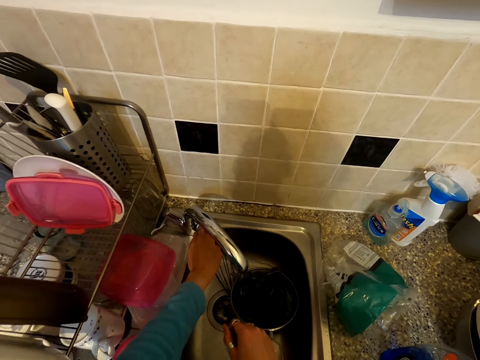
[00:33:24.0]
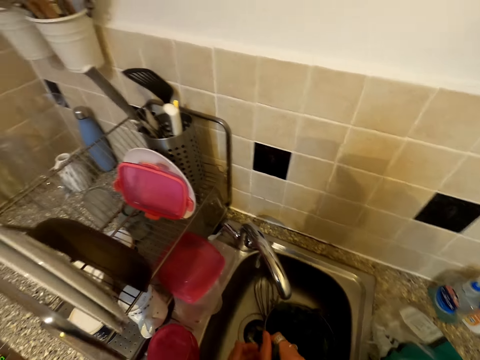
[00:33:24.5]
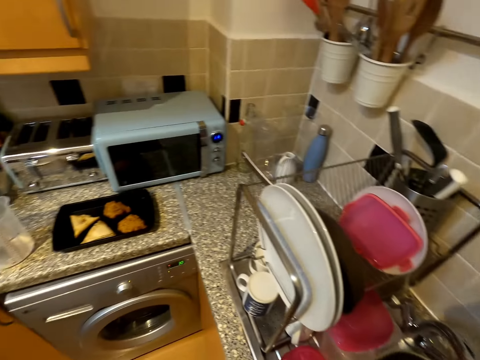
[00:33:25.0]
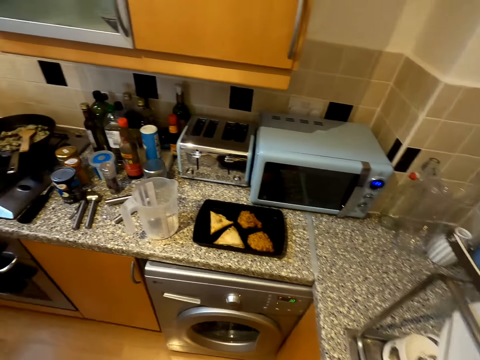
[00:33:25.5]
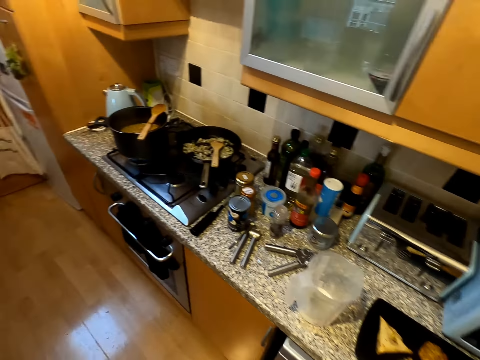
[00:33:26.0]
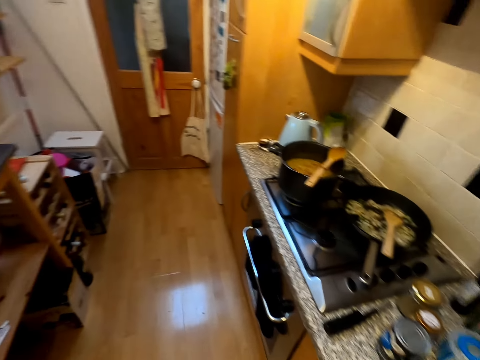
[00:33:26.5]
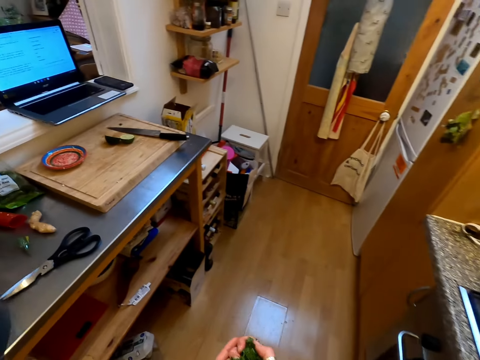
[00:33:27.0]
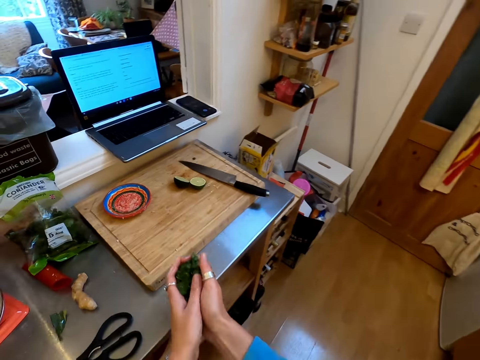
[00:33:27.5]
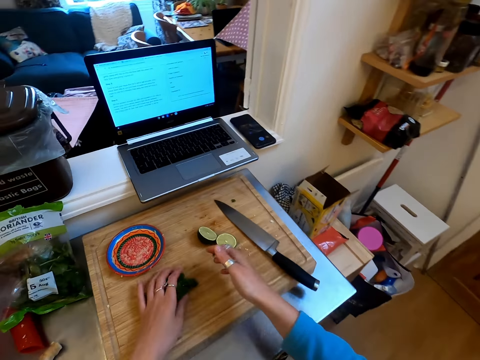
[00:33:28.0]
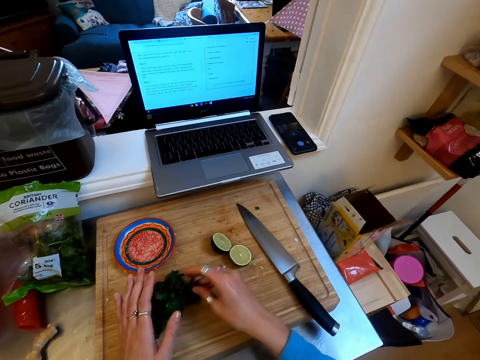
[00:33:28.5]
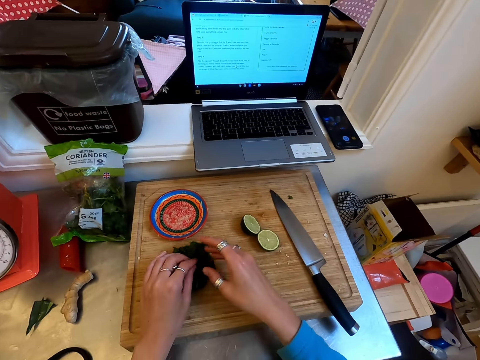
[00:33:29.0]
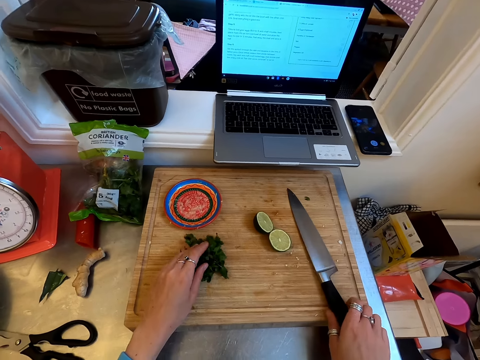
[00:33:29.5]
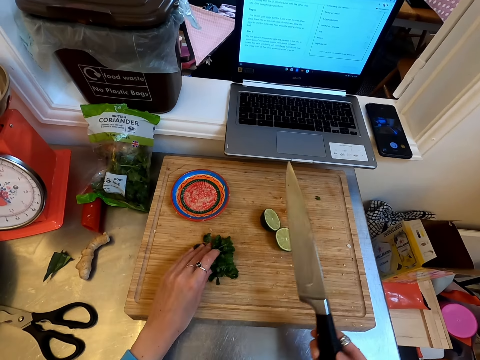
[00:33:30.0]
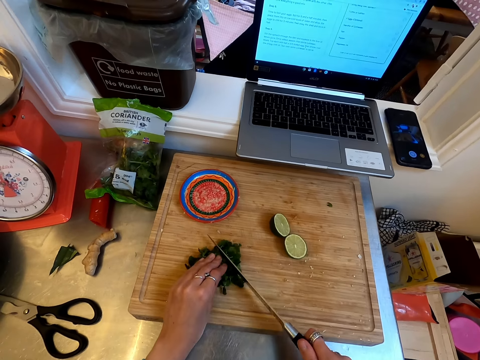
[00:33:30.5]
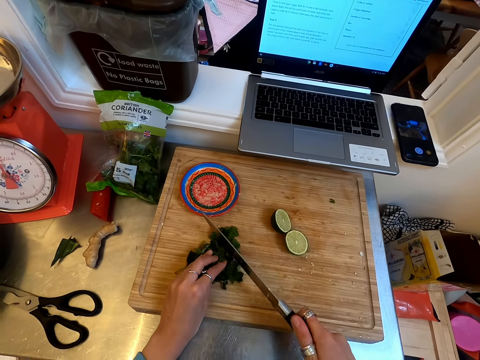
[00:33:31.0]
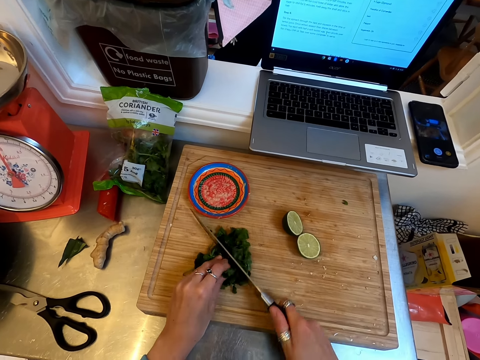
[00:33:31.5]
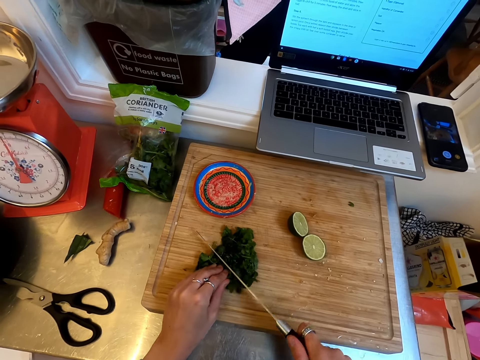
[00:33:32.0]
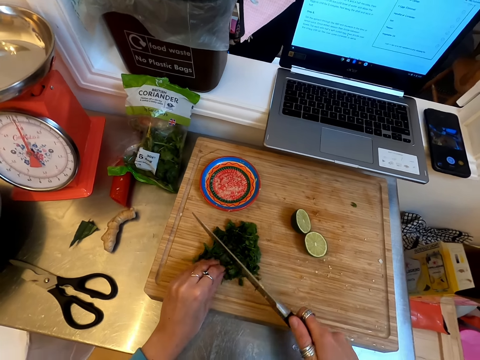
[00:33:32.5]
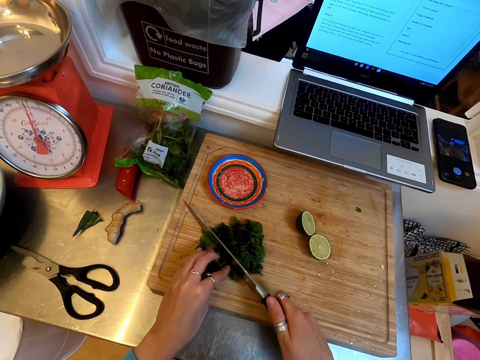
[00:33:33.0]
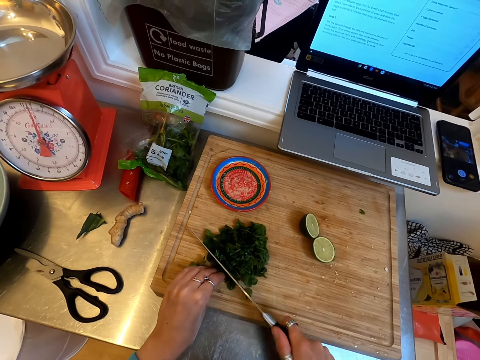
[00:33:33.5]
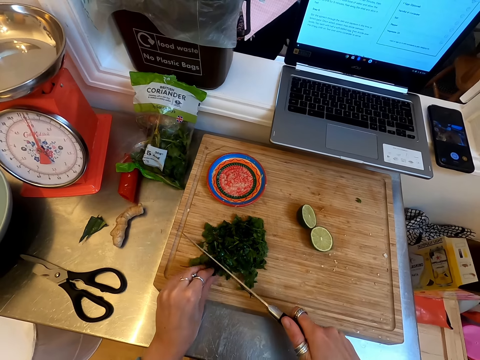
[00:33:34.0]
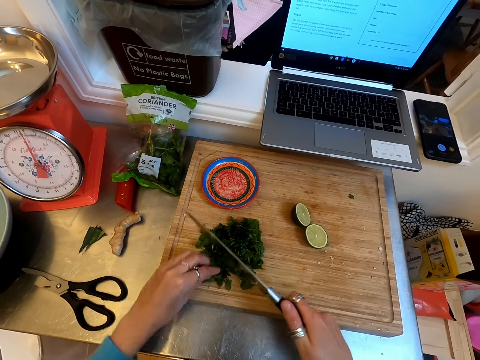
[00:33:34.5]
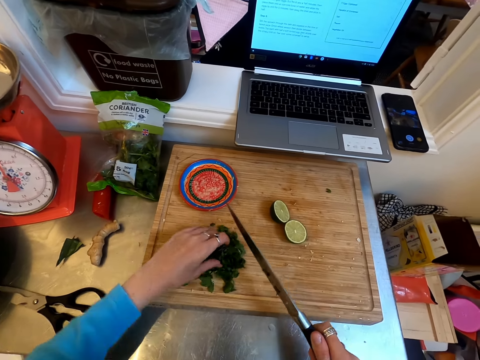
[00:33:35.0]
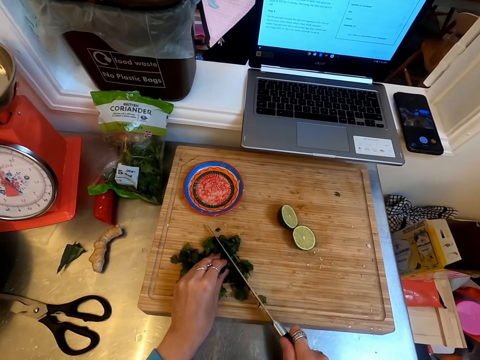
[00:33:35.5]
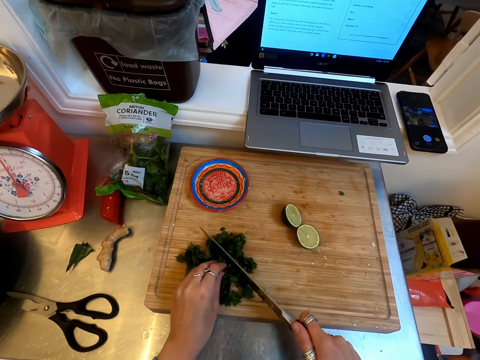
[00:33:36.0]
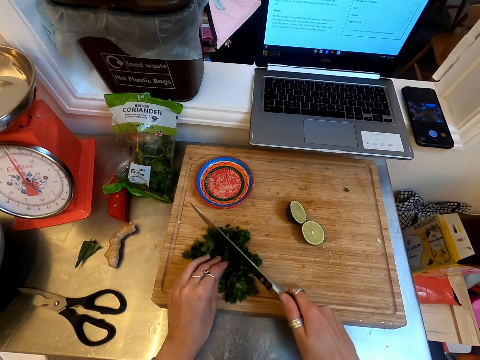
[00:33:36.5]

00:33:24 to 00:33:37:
The camera wearer turns off the tap. They walk in the kitchen. They put the coriander on the chopping board. They pick up a knife. They chop the coriander.

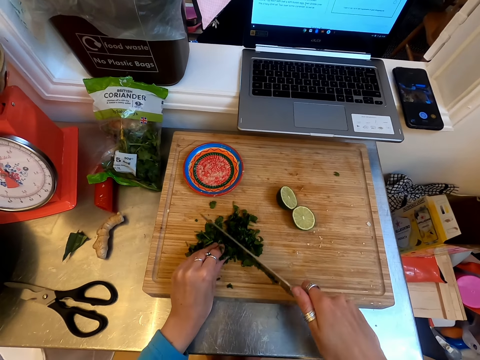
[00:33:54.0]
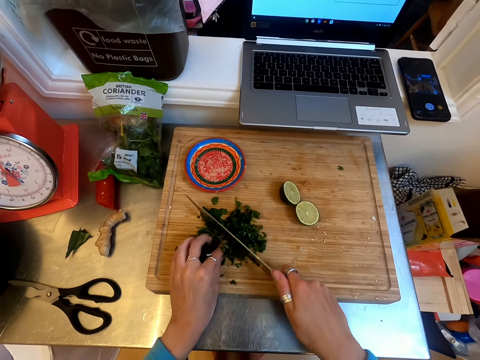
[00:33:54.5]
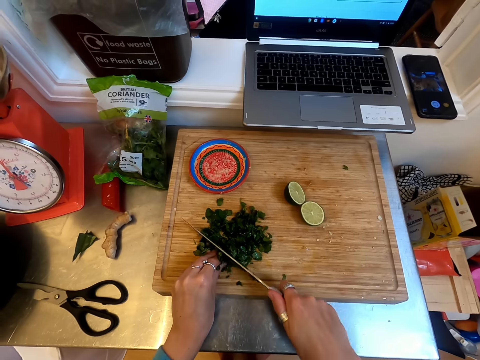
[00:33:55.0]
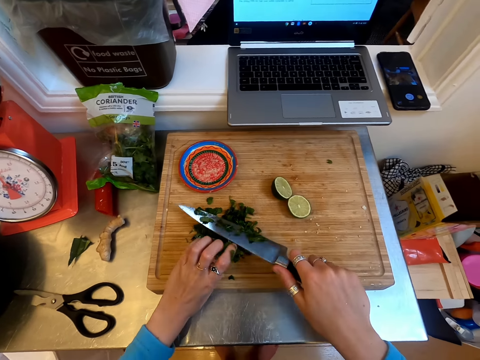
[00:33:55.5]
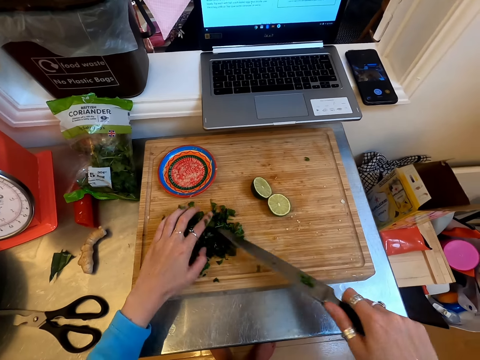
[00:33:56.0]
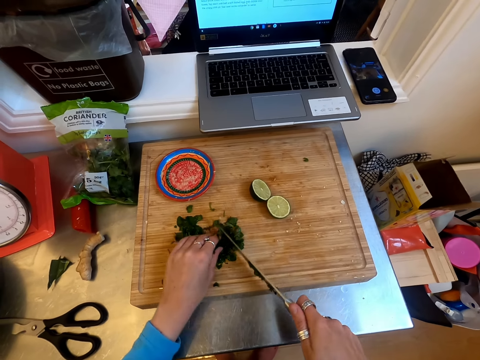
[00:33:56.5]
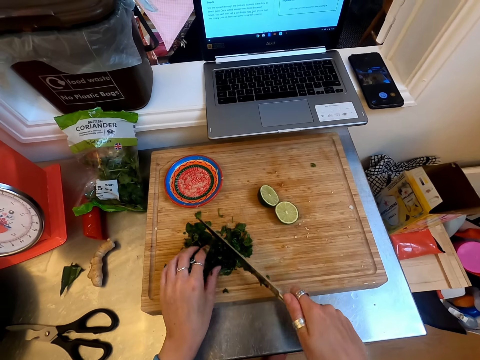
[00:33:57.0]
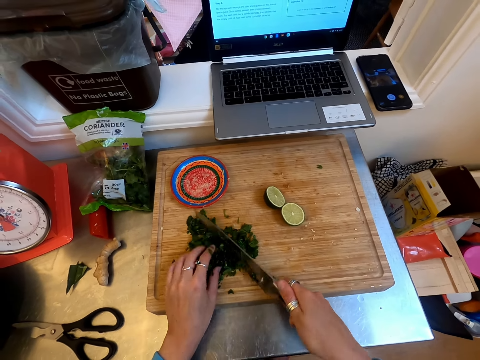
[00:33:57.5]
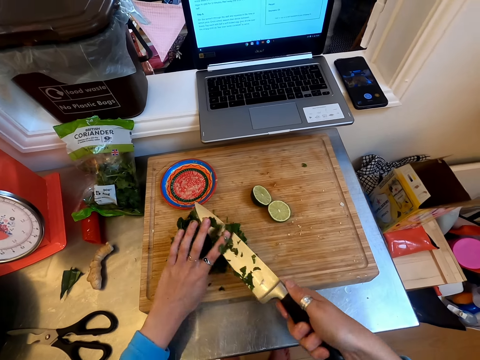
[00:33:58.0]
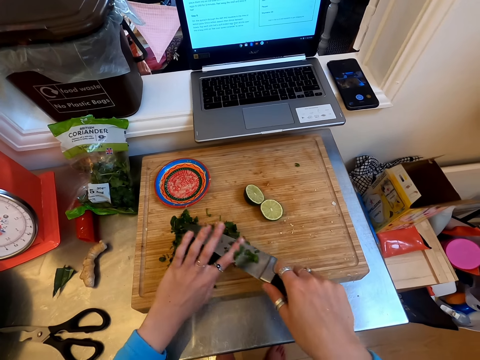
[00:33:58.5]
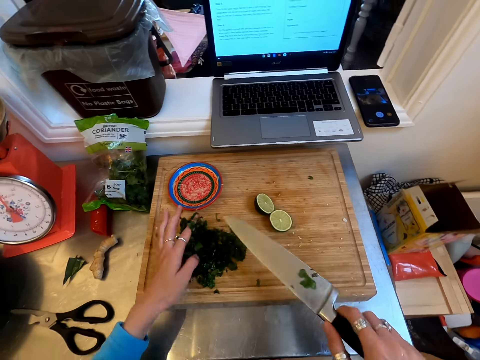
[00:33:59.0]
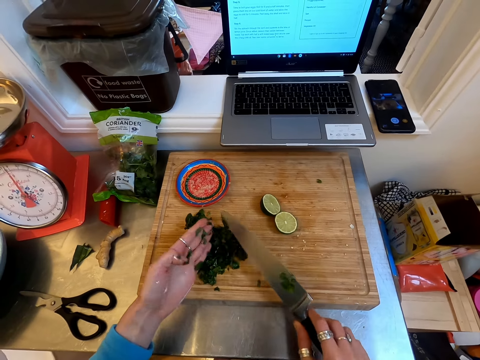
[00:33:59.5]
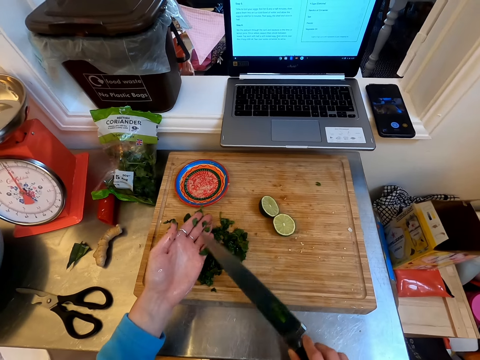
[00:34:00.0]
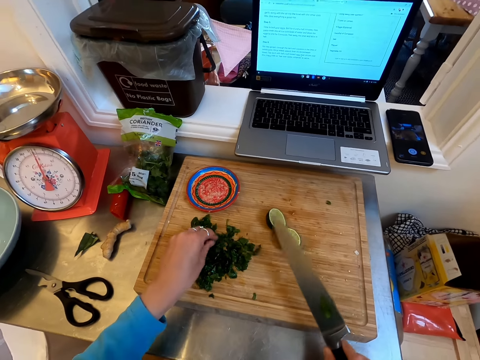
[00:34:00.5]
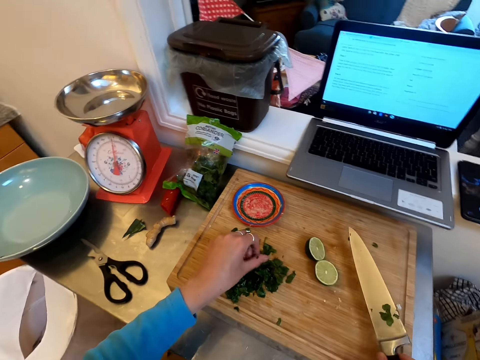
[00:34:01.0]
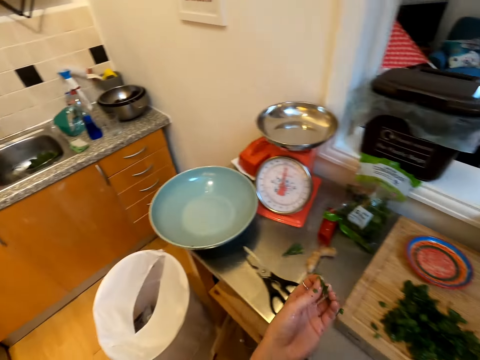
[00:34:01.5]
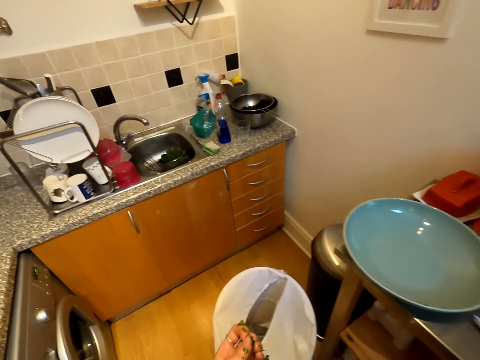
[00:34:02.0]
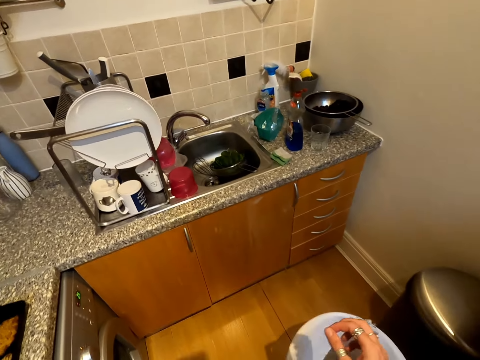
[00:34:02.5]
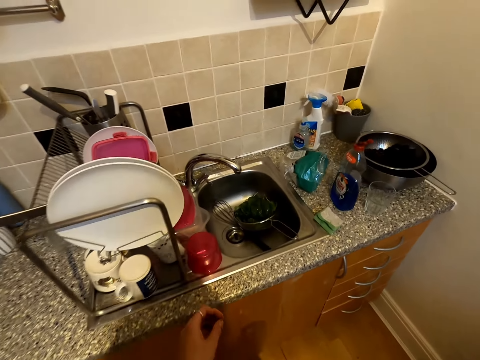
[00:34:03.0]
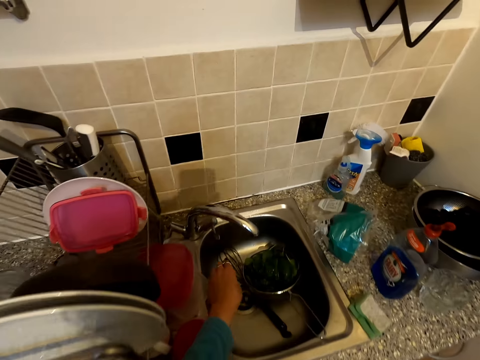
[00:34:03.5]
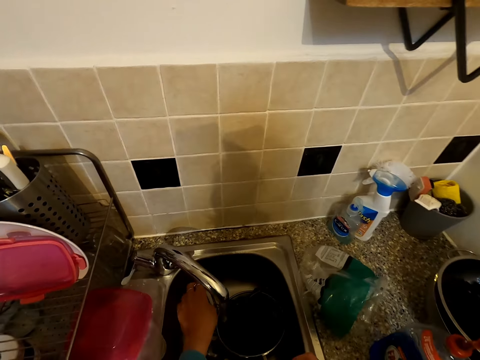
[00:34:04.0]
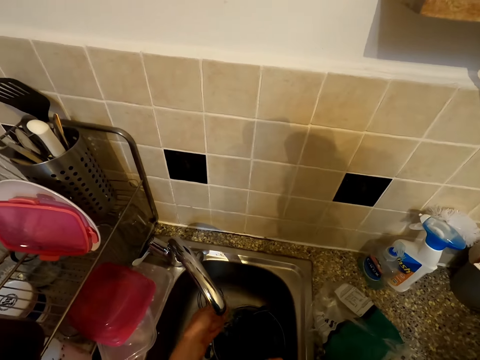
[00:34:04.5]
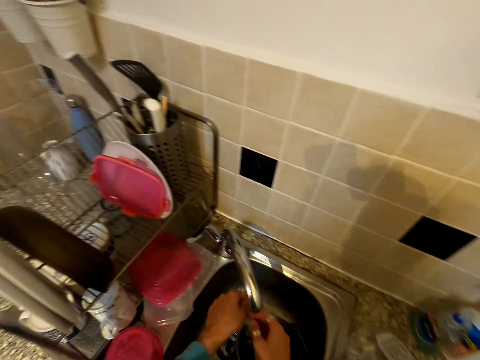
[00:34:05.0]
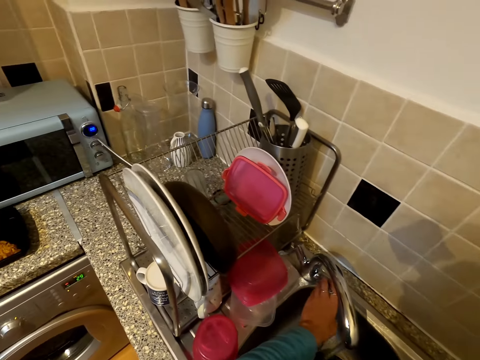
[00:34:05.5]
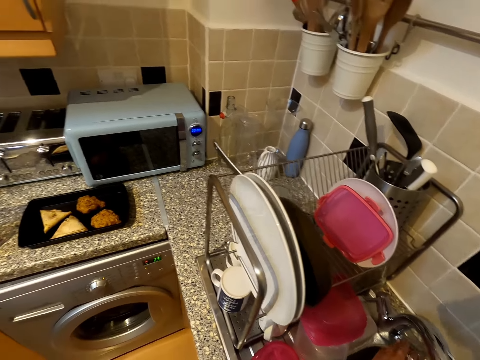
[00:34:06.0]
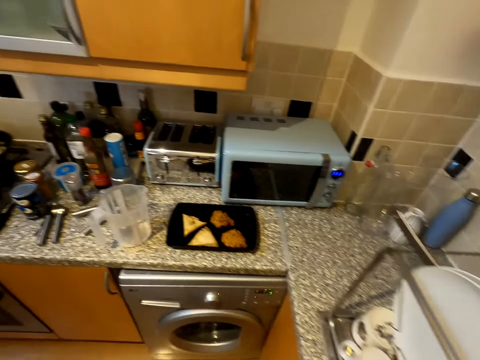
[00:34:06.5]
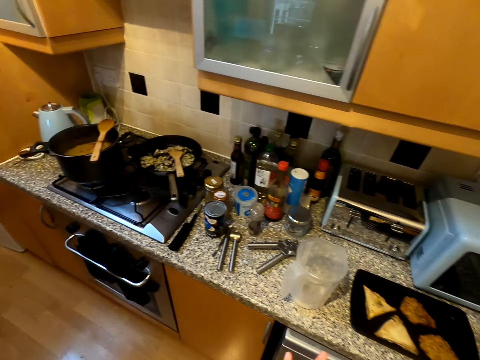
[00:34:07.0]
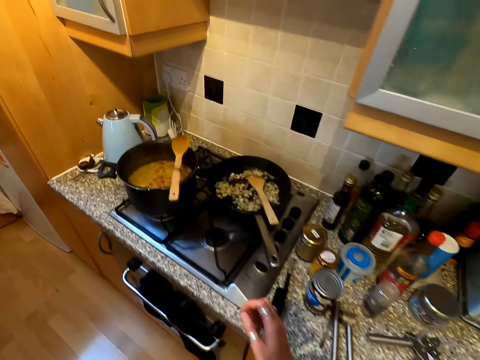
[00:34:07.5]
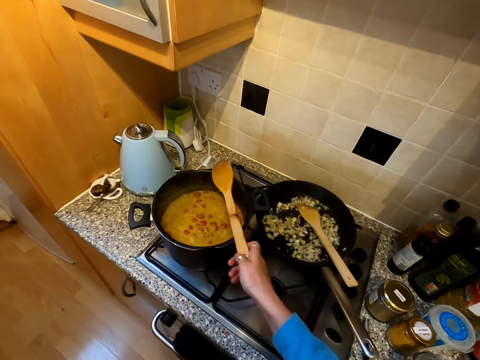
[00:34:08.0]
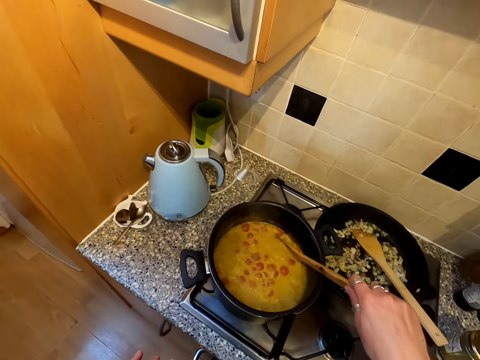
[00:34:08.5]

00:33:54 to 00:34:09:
The camera wearer wipes the knife. She chops the coriander. She removes vegetables from the knife with her fingers. She scrapes vegetables off her fingers with the knife. She shakes the left hand. She puts the knife on the chopping board. She walks in the room. She turns on the tap. She washes her hands. She turns off the tap. She walks in the room. She holds the cooking stick and picks up the cooking stick.
